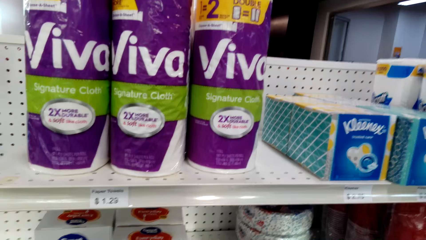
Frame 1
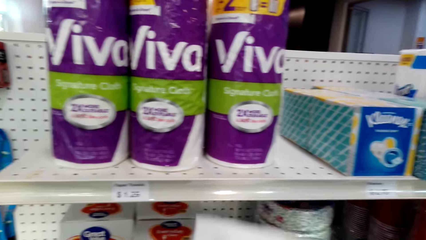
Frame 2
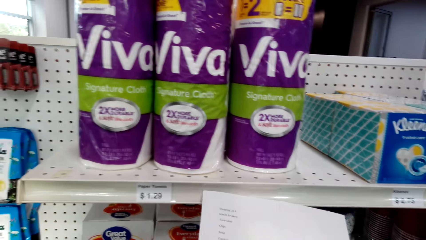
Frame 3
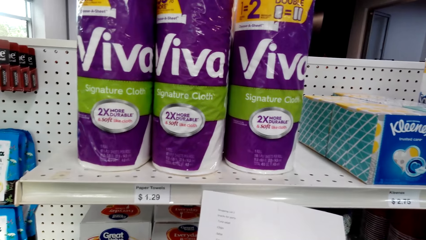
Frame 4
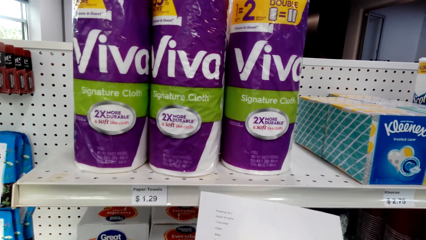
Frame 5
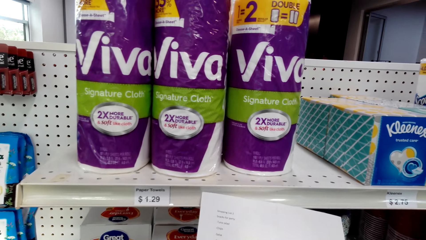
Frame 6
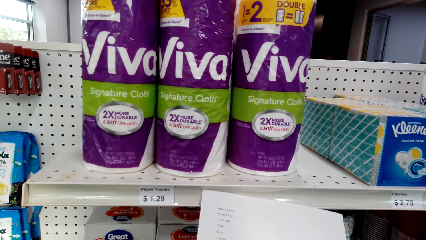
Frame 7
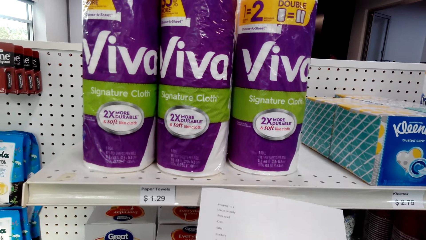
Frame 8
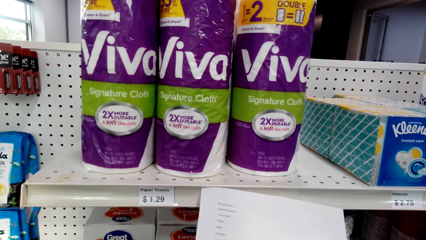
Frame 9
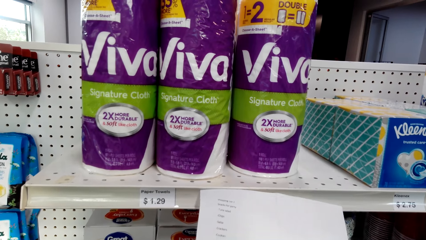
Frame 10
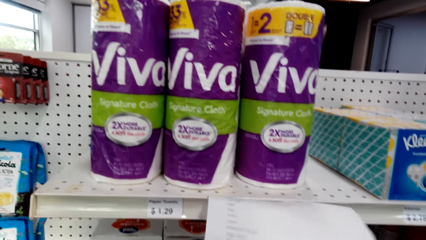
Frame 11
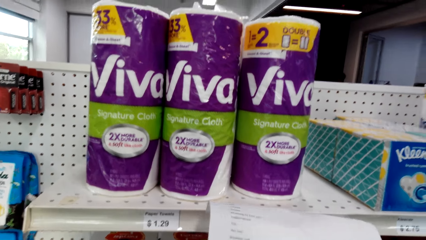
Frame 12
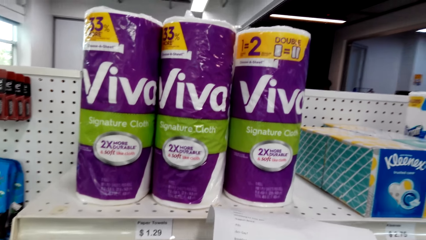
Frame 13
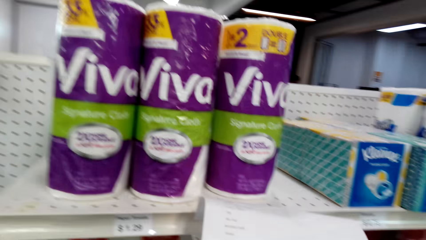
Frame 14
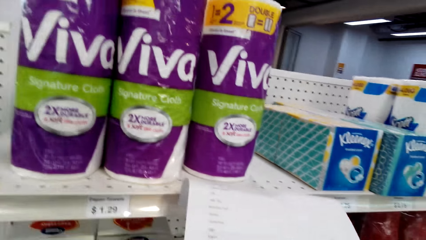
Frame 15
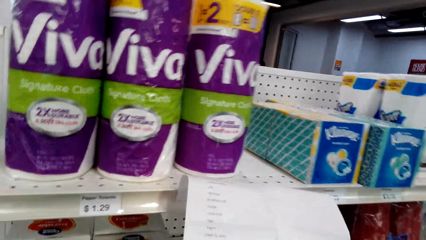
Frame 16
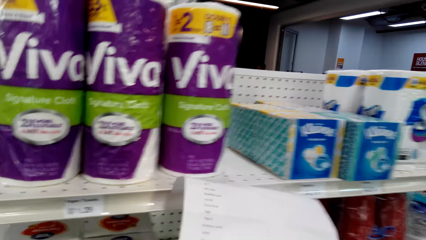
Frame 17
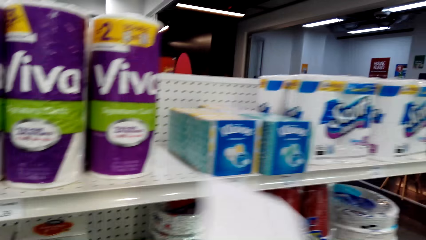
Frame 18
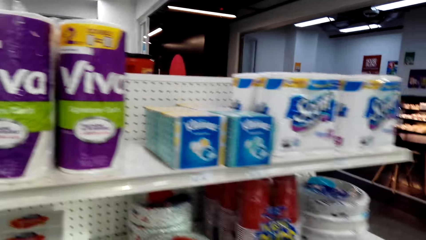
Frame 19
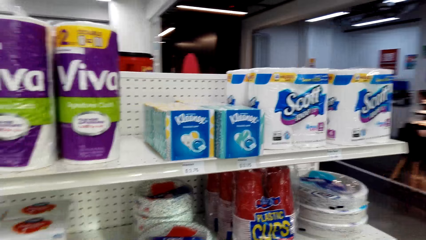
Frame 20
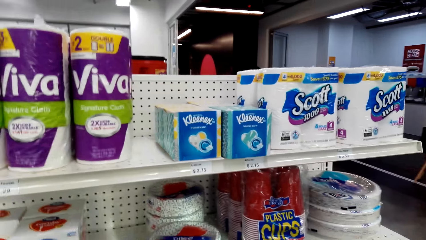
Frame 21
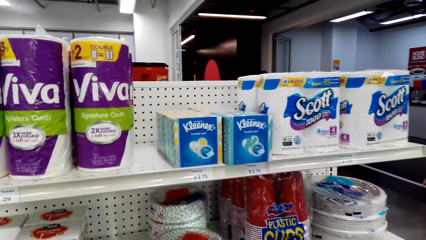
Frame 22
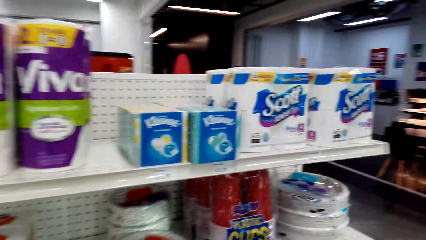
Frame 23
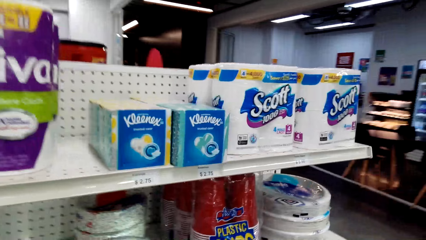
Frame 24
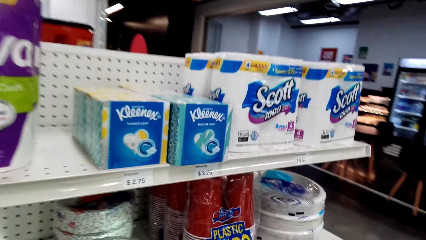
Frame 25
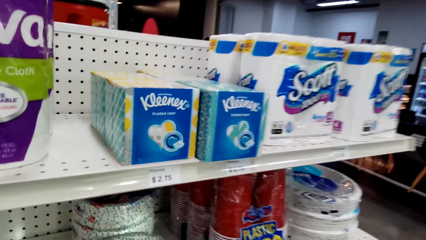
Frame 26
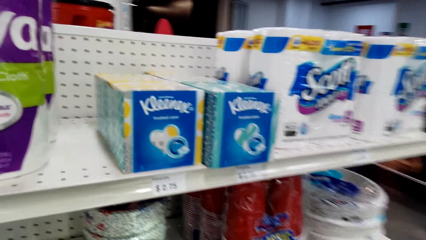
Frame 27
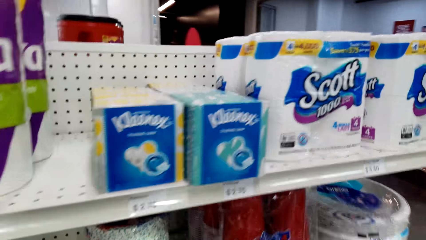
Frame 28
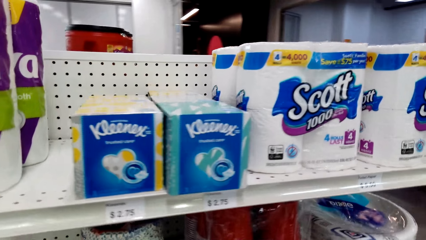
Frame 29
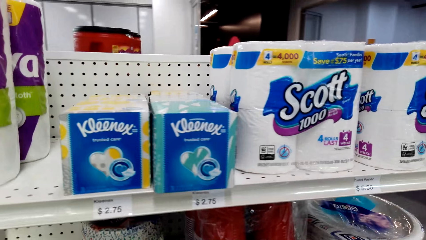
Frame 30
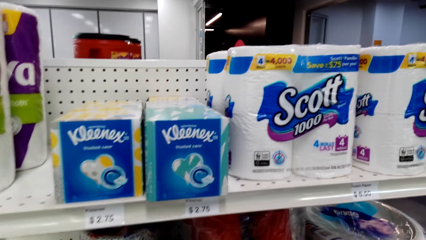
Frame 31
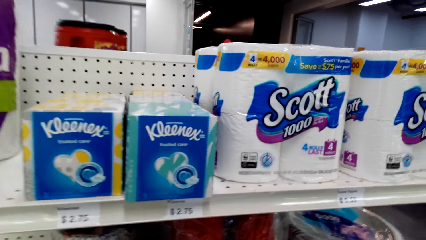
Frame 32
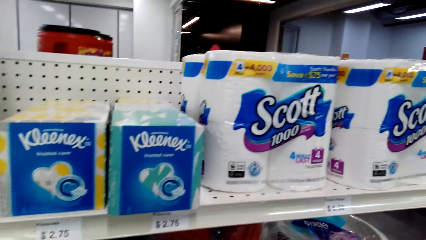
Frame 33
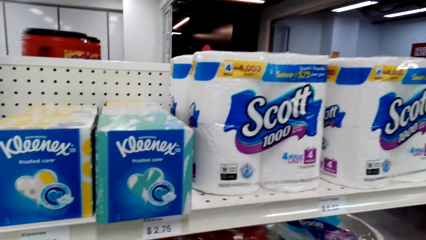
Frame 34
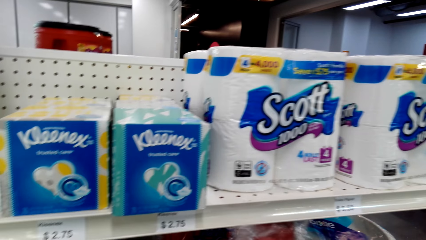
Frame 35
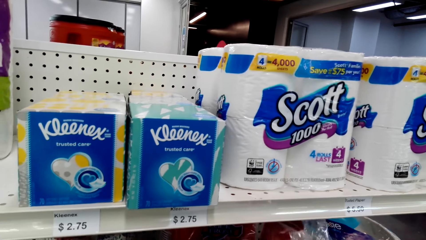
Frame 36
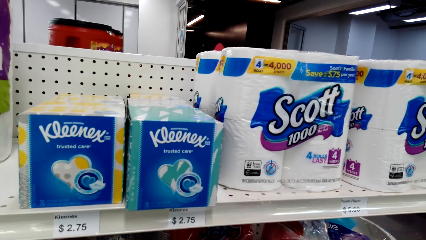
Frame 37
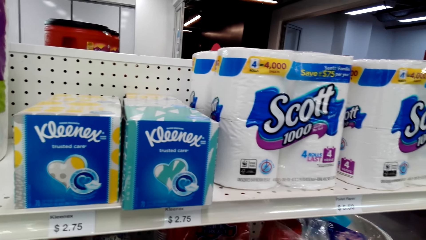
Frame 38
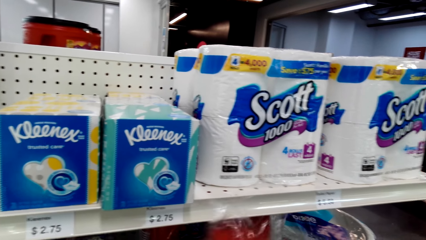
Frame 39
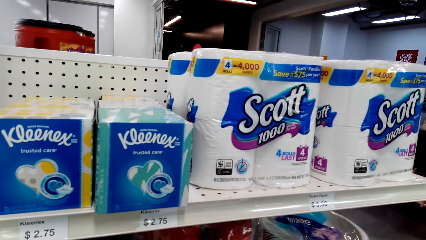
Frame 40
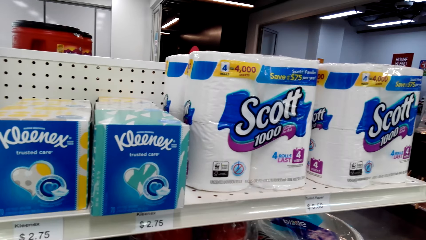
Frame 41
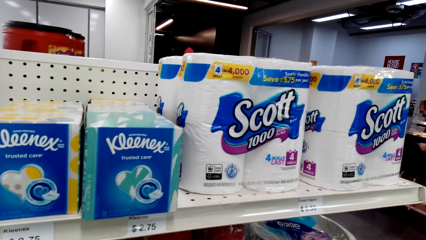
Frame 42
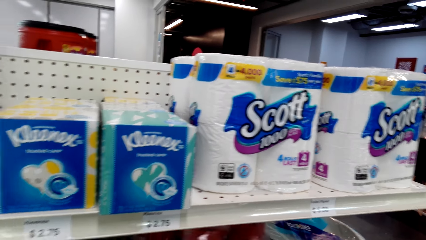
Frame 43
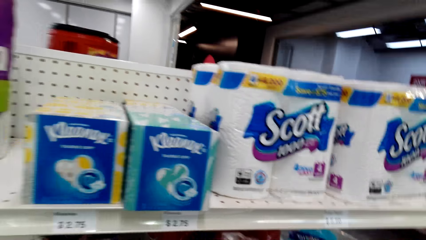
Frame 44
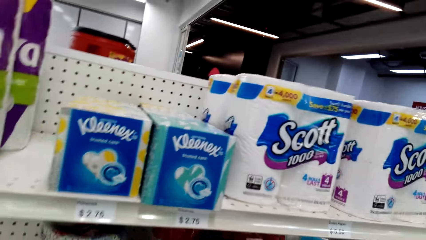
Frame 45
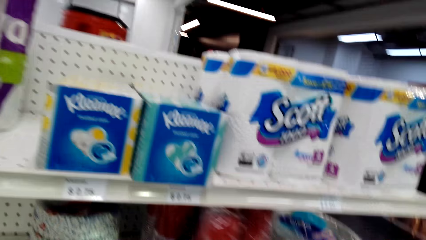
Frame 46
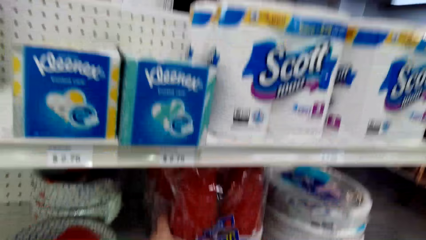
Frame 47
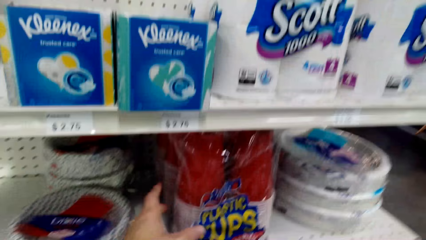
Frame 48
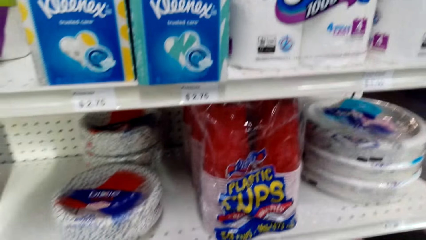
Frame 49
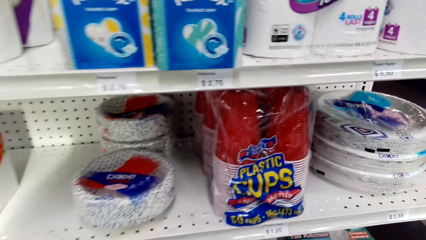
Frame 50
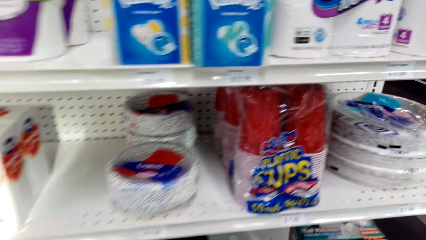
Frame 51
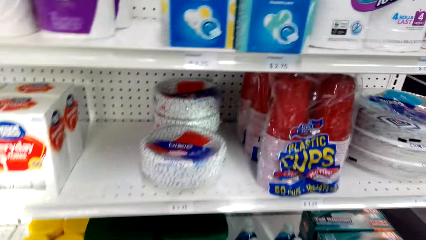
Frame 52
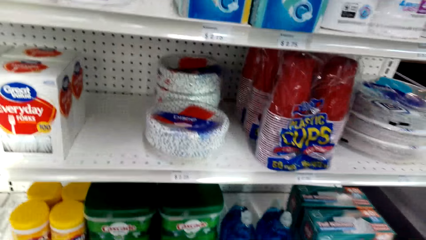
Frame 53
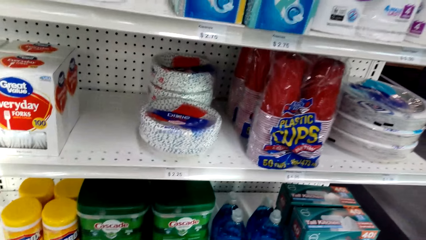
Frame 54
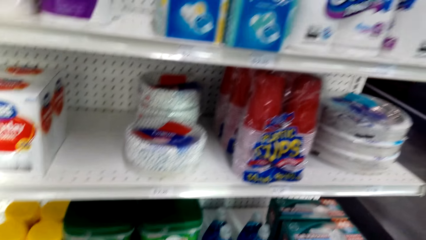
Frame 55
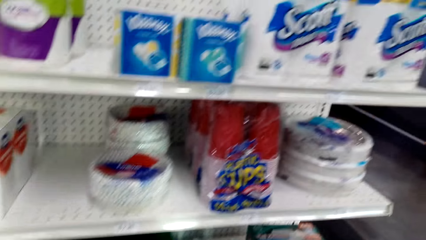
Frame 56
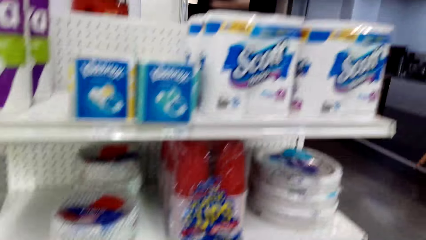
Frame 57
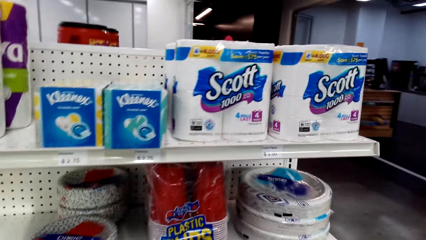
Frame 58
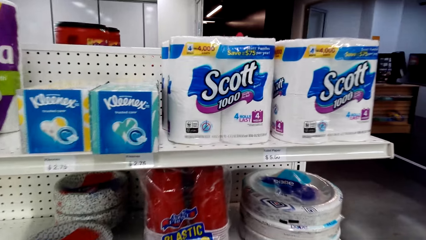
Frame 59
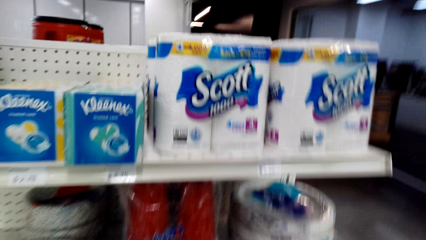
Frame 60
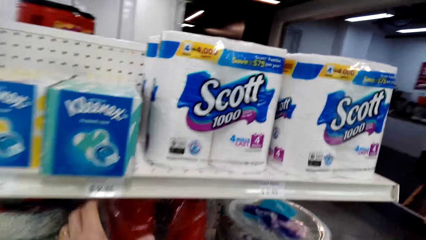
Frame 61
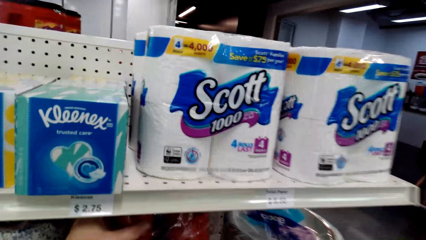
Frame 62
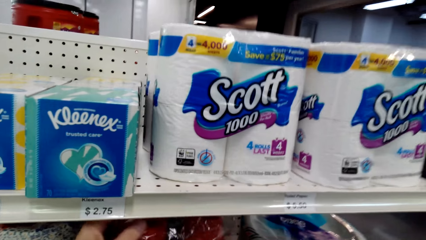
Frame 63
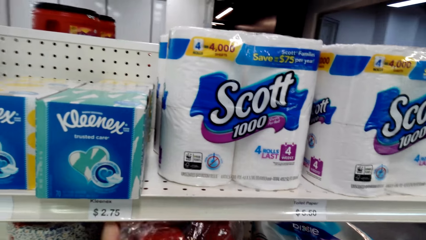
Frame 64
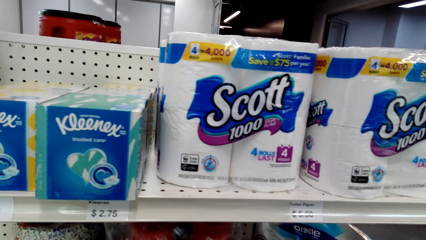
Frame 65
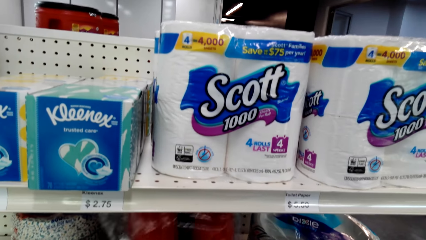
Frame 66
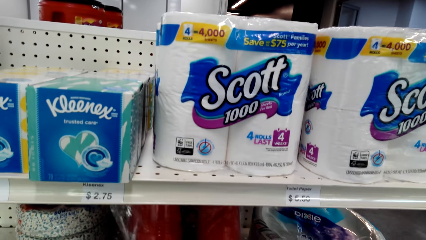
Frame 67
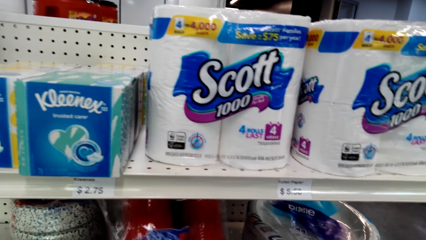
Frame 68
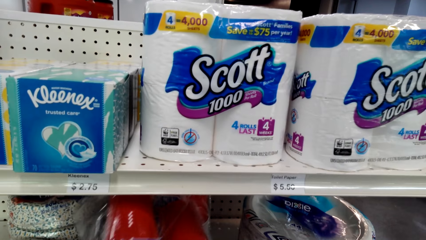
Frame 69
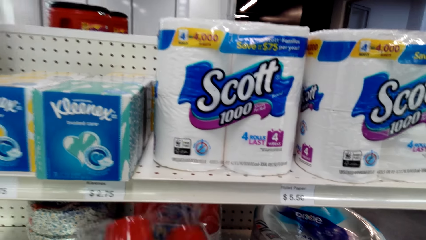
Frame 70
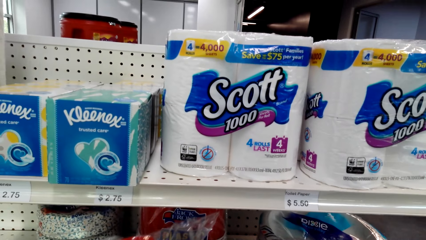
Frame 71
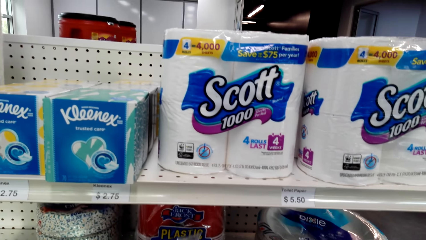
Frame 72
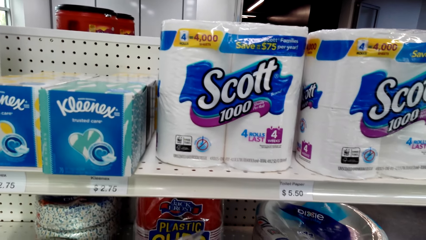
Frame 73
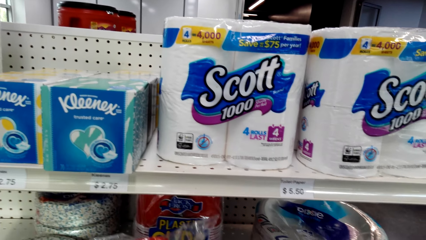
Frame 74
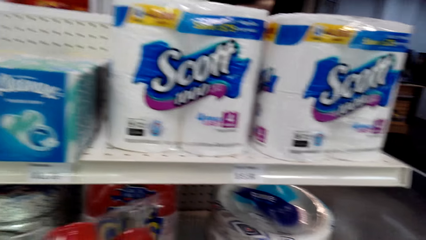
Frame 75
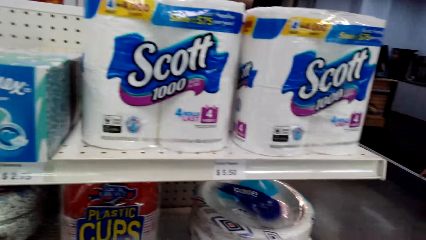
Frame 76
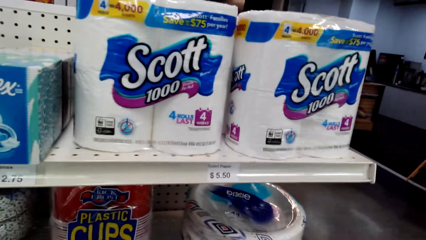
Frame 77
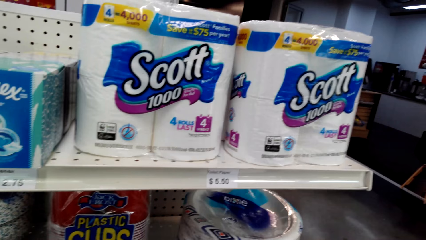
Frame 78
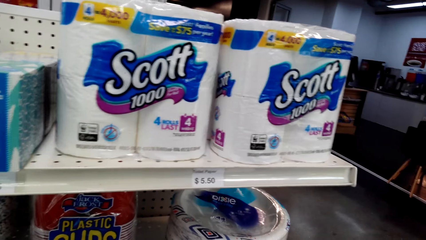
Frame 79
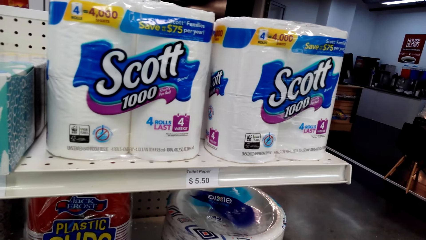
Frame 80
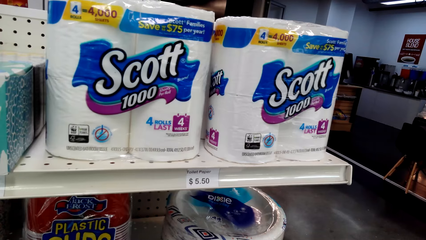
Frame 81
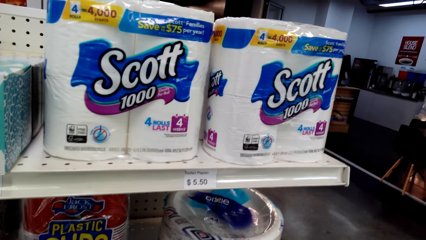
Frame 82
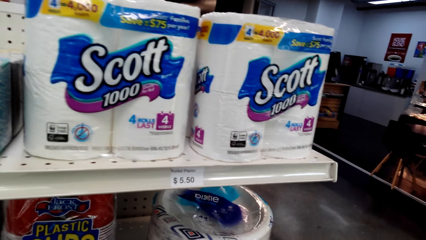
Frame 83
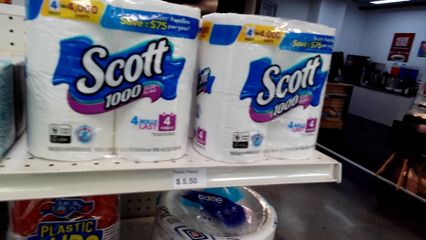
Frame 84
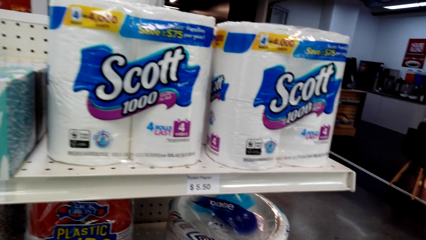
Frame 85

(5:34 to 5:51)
The camera wearer holds a paper. They check the shopping list. They move the paper away. They hold a pack of plastic cups. They pick up the pack of plastic cups.
